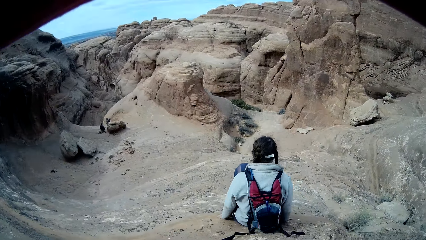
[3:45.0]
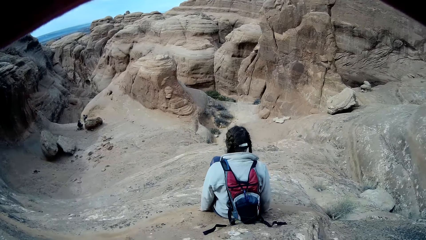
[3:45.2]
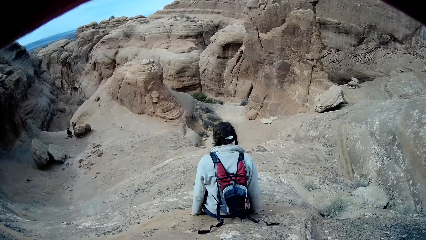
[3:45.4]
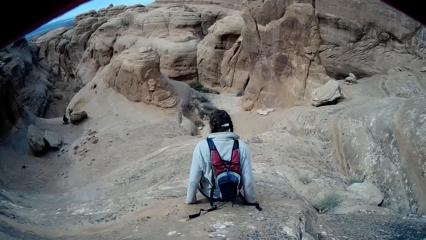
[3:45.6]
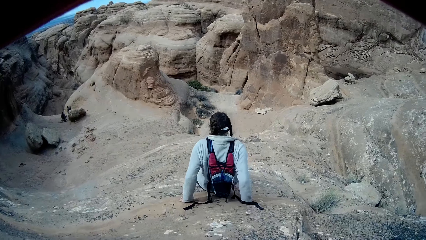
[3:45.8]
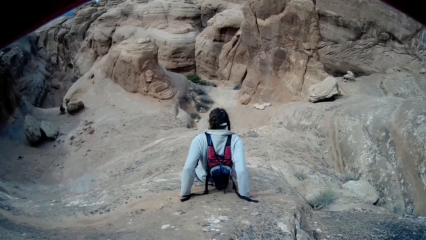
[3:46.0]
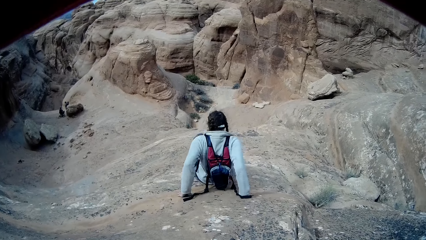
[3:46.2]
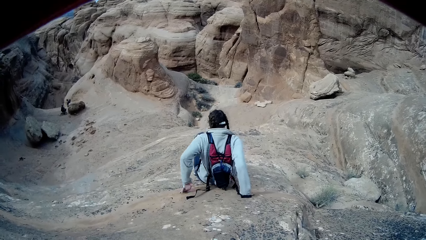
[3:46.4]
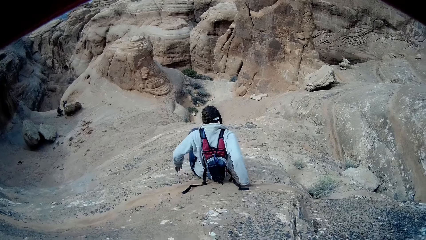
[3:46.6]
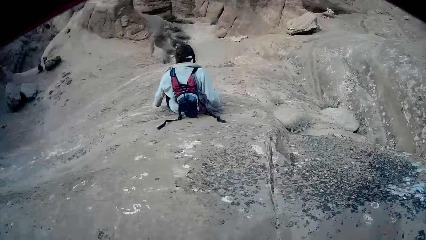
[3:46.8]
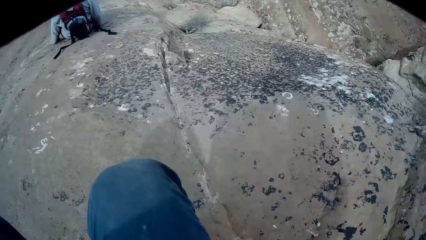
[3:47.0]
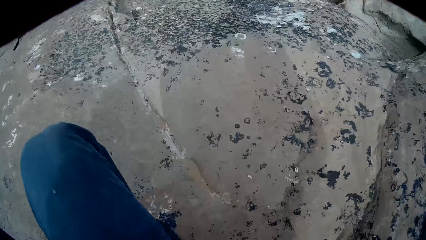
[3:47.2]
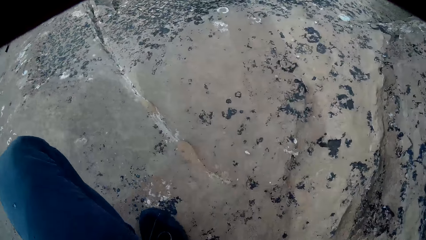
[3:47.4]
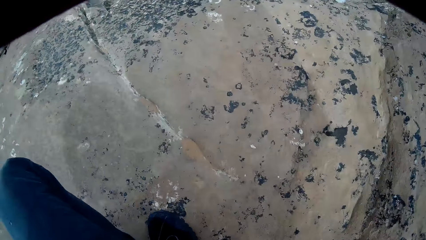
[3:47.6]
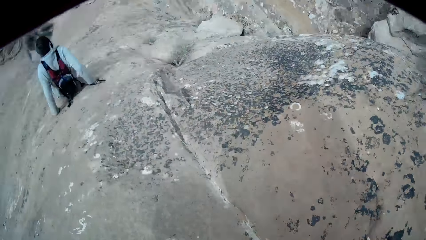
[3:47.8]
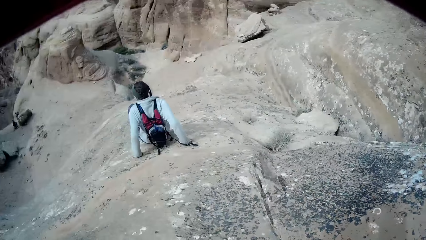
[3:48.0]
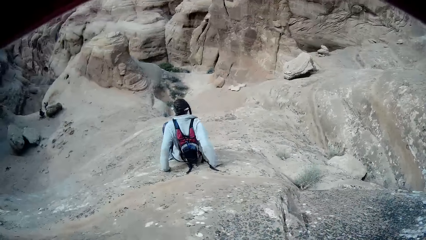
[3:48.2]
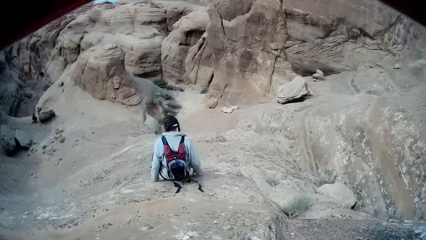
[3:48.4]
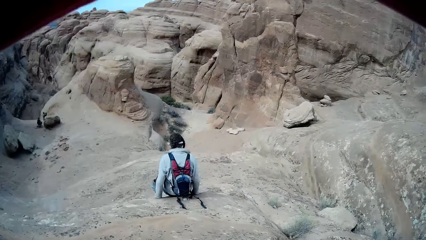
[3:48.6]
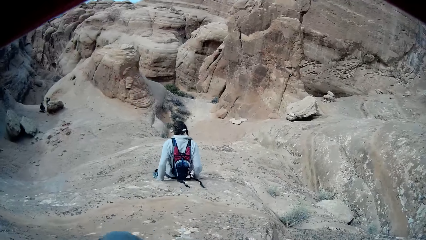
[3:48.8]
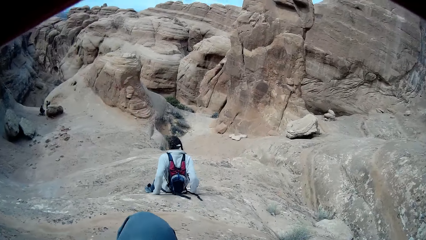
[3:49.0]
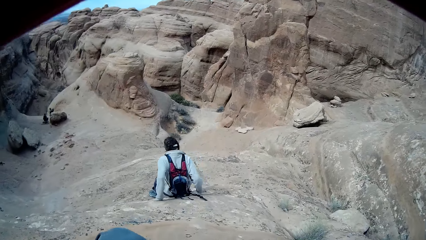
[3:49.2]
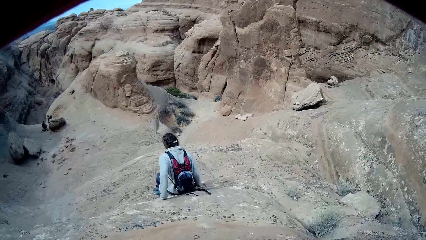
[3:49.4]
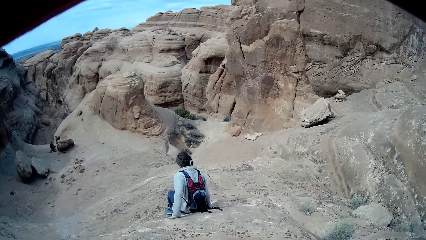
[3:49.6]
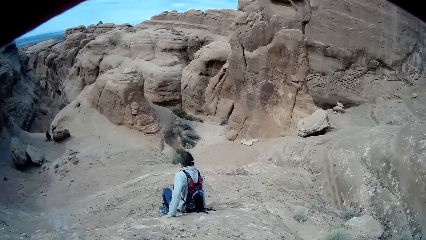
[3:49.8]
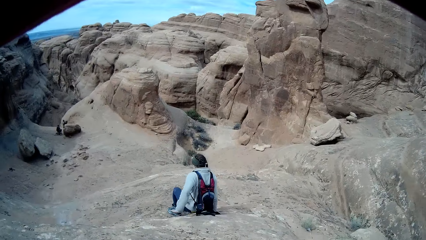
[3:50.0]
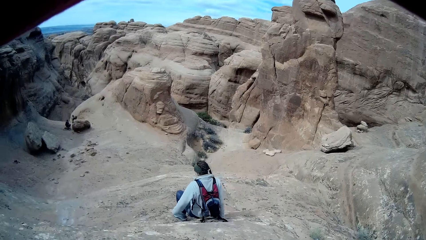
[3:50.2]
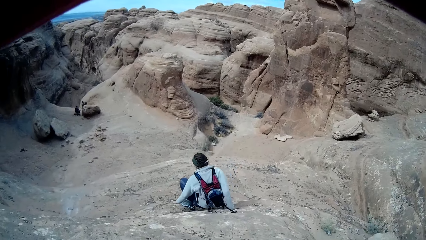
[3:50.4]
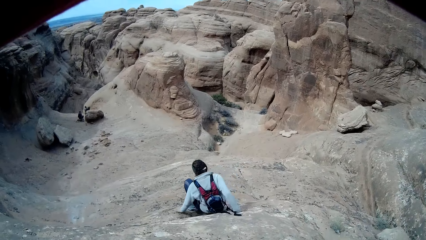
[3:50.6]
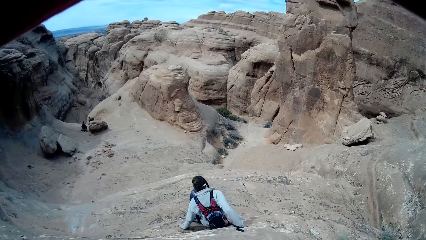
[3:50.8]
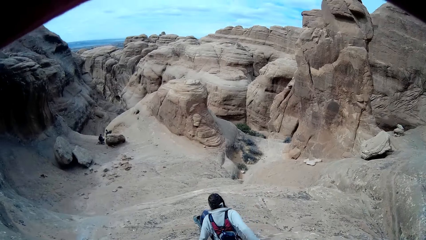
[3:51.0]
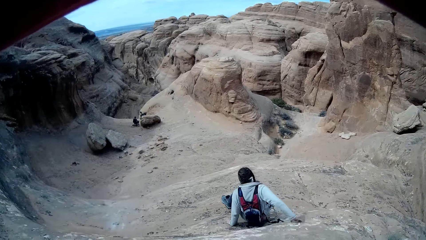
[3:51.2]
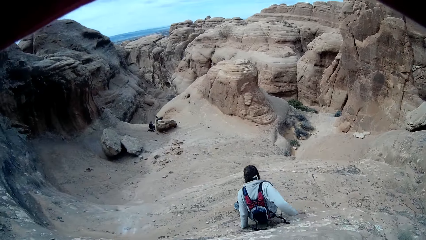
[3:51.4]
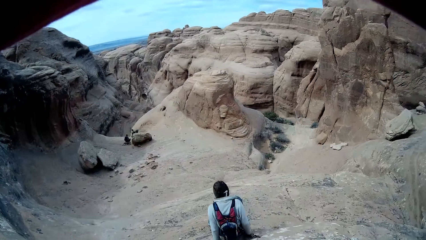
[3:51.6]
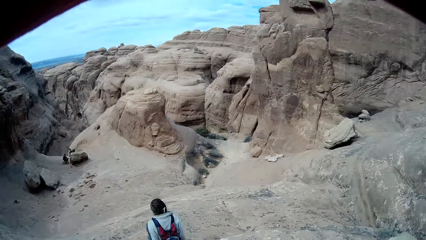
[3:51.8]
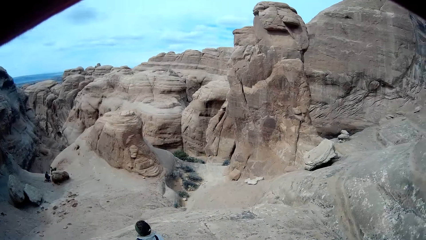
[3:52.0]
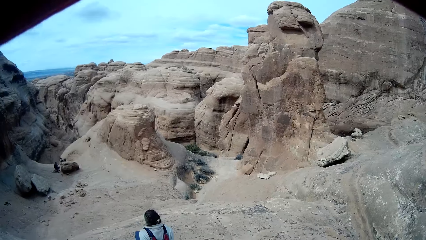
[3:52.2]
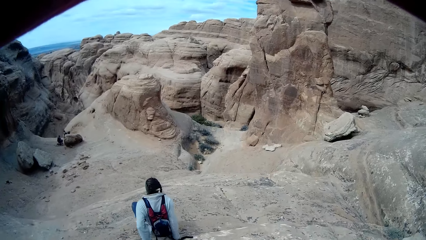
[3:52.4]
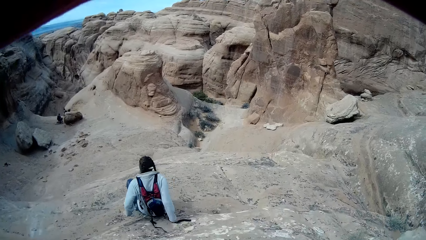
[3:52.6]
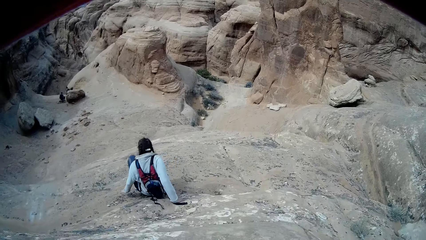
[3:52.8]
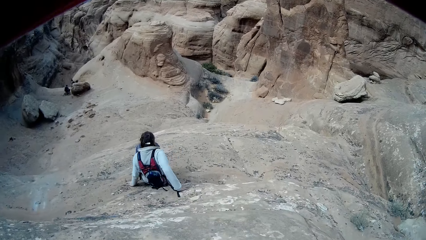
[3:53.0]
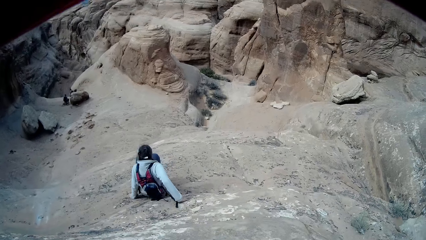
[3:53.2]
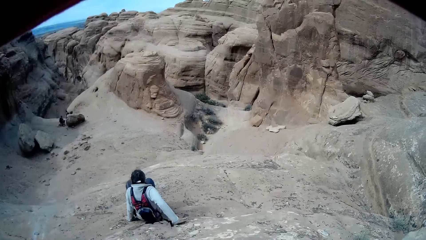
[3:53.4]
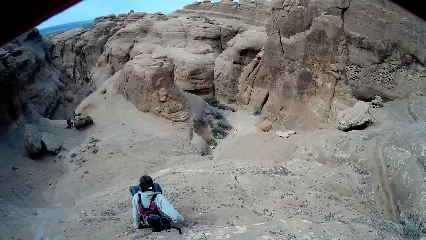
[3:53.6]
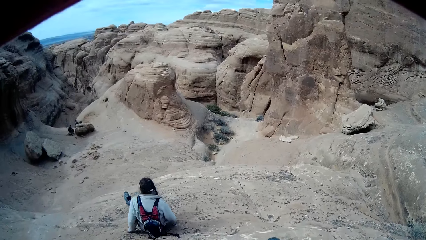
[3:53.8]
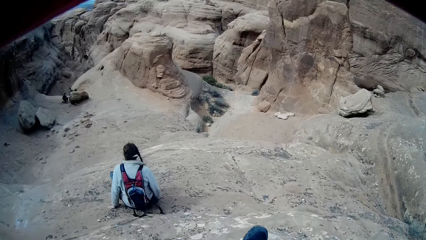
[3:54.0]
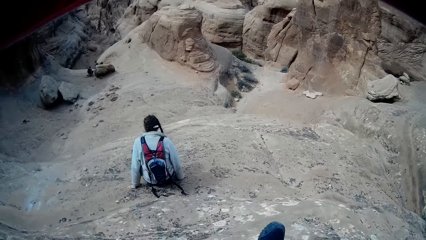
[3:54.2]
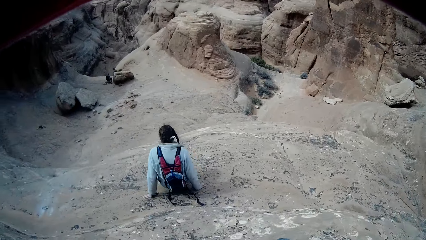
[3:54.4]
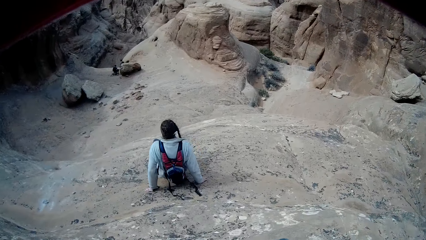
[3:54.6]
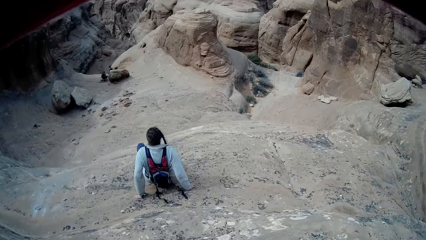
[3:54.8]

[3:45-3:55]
The camera wearer squats down. They go down the mountain.
